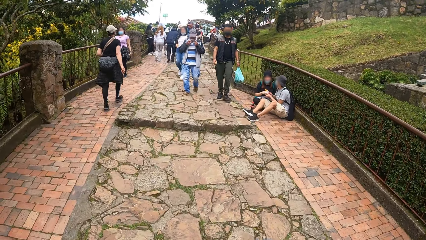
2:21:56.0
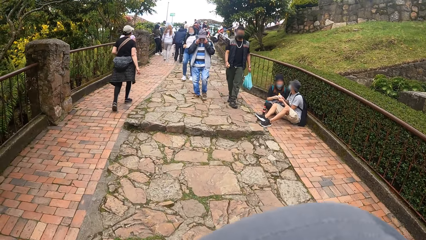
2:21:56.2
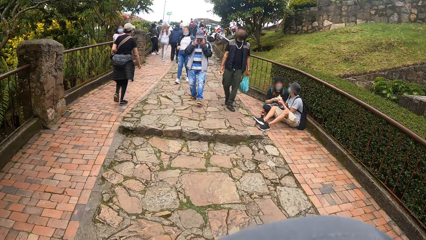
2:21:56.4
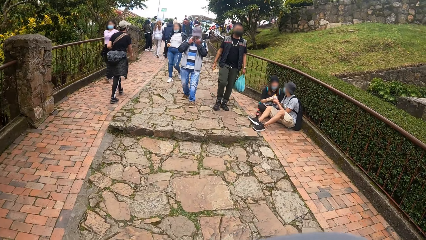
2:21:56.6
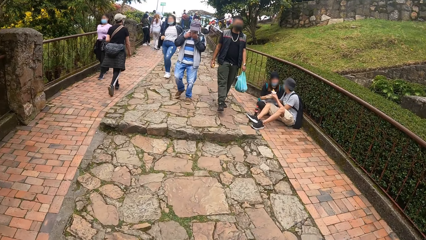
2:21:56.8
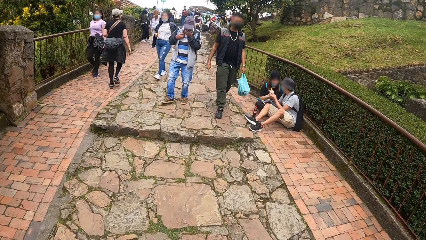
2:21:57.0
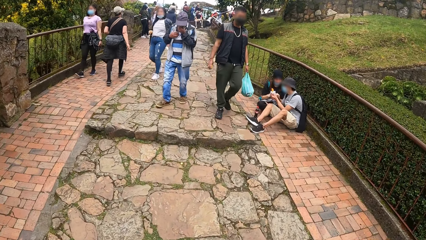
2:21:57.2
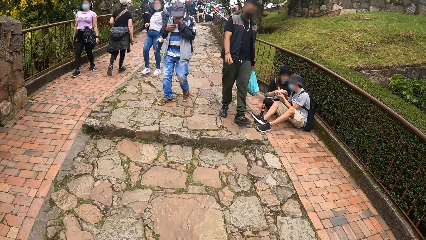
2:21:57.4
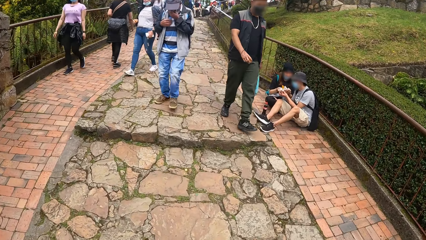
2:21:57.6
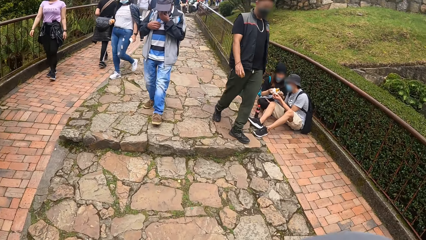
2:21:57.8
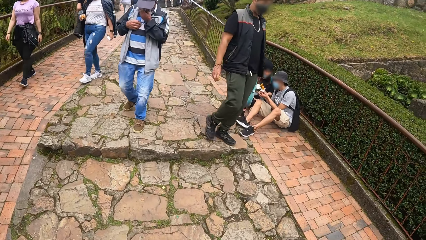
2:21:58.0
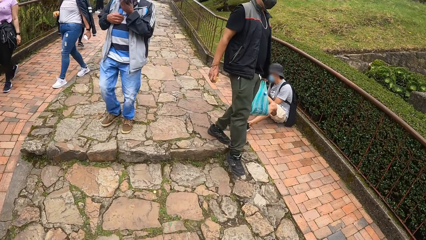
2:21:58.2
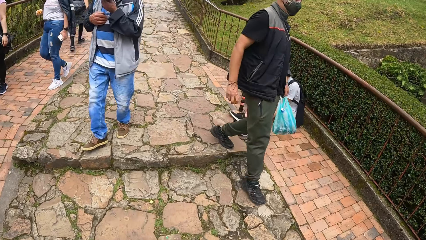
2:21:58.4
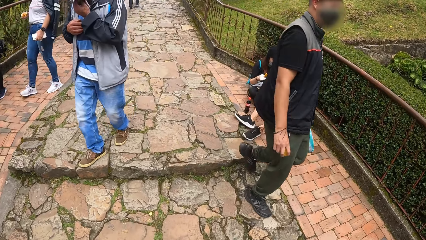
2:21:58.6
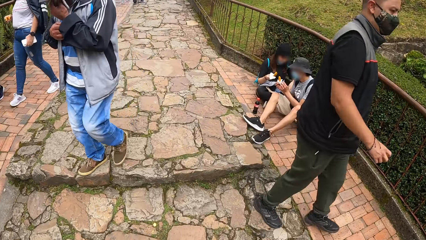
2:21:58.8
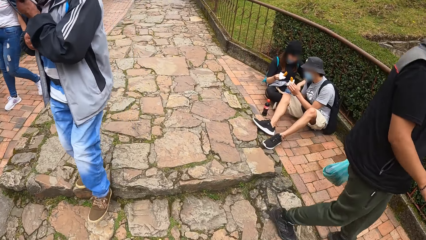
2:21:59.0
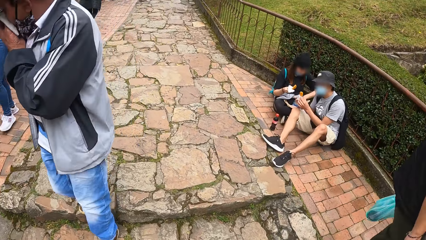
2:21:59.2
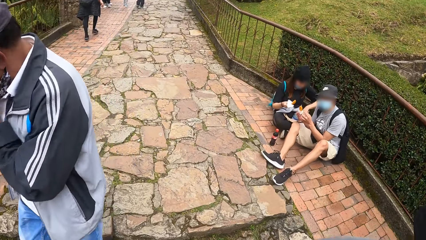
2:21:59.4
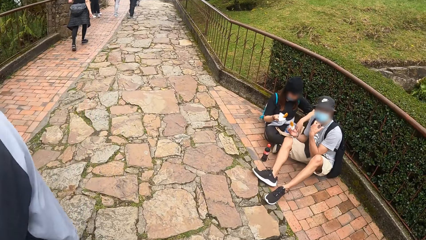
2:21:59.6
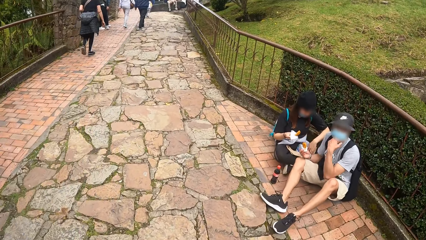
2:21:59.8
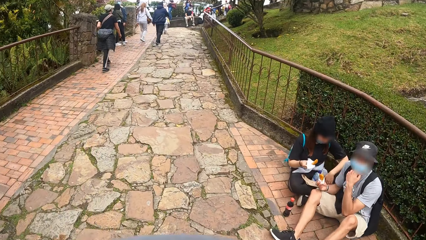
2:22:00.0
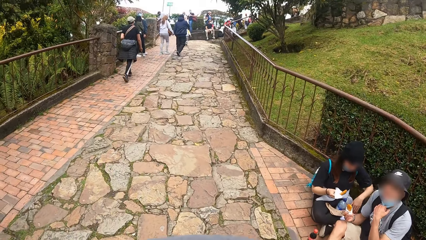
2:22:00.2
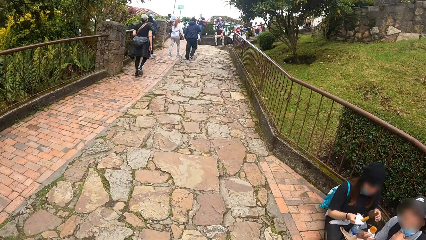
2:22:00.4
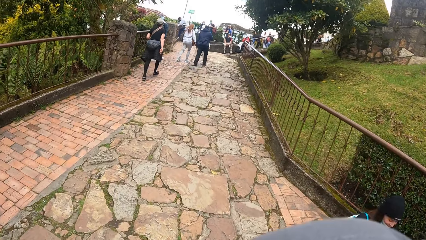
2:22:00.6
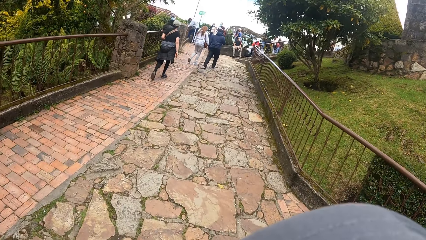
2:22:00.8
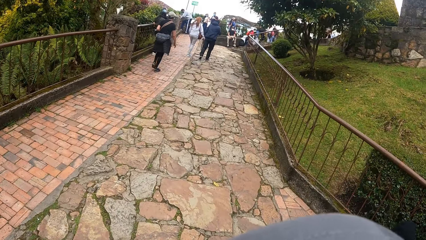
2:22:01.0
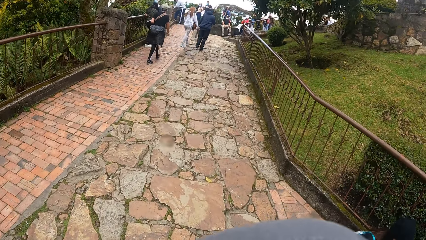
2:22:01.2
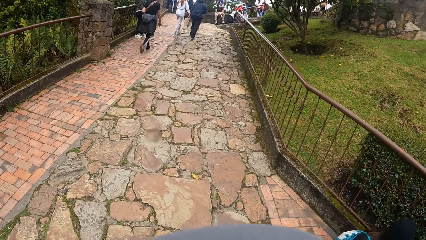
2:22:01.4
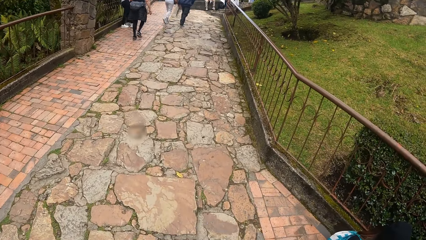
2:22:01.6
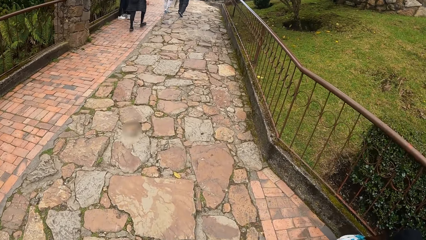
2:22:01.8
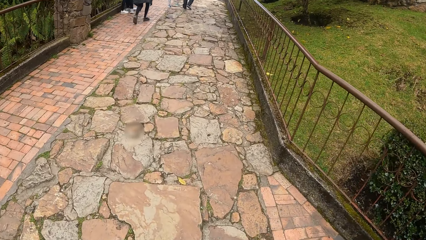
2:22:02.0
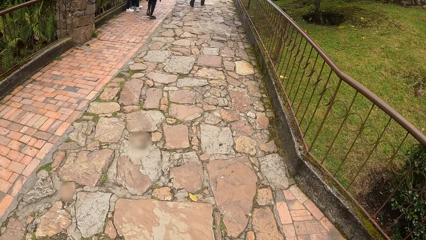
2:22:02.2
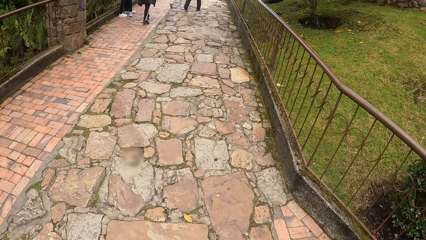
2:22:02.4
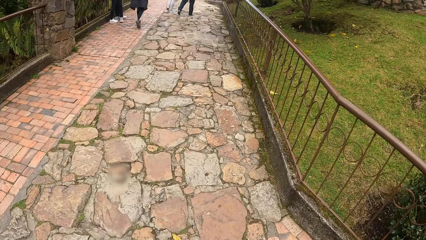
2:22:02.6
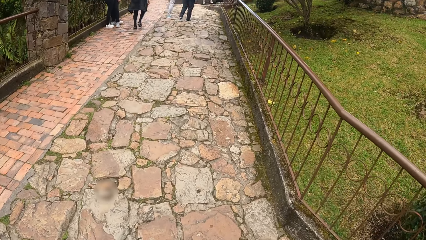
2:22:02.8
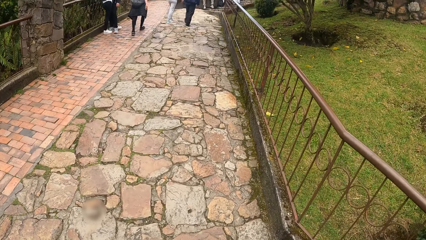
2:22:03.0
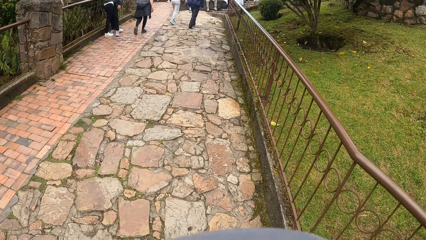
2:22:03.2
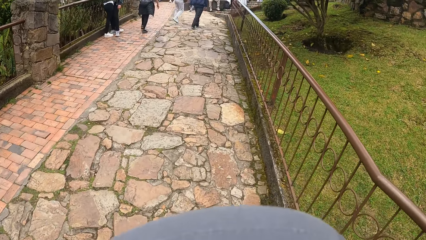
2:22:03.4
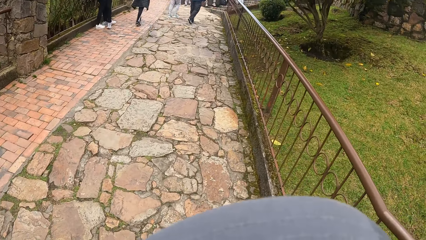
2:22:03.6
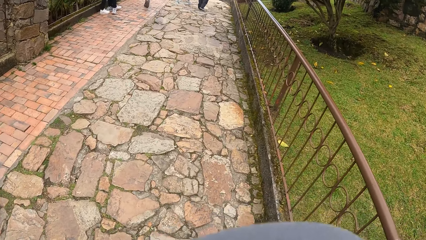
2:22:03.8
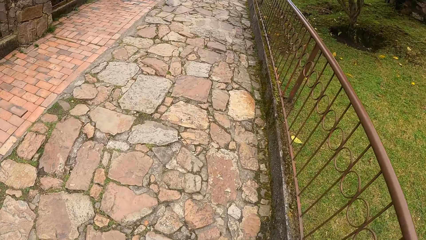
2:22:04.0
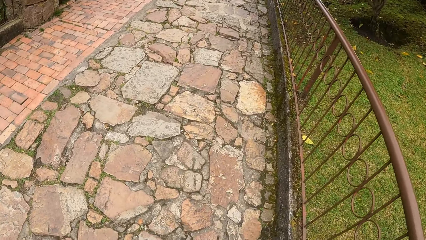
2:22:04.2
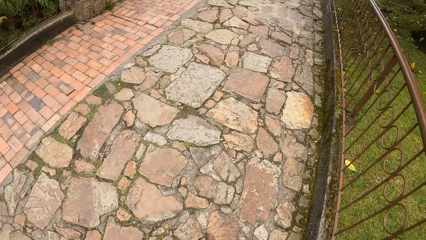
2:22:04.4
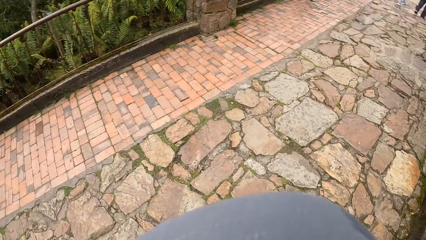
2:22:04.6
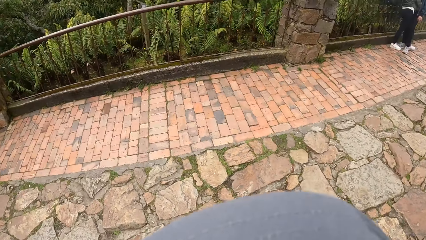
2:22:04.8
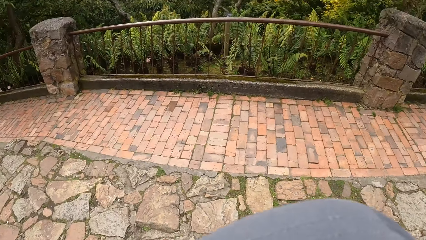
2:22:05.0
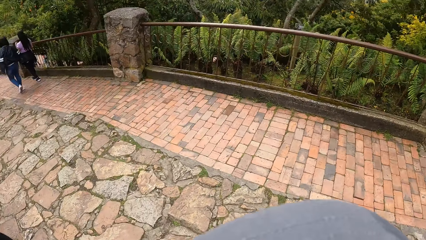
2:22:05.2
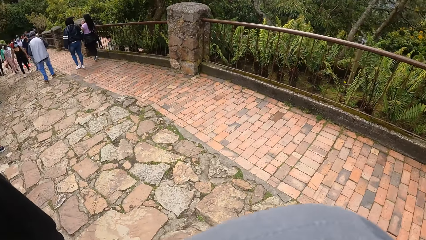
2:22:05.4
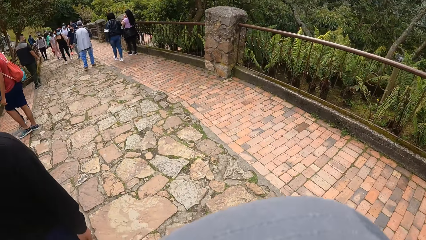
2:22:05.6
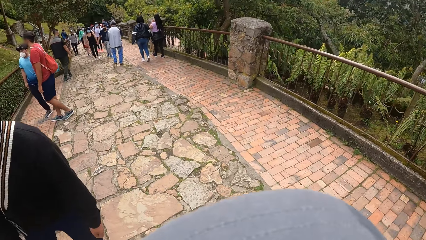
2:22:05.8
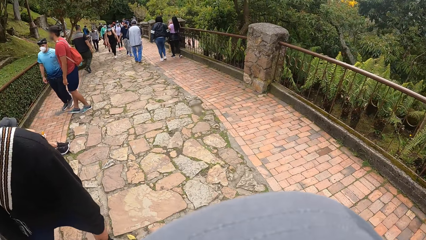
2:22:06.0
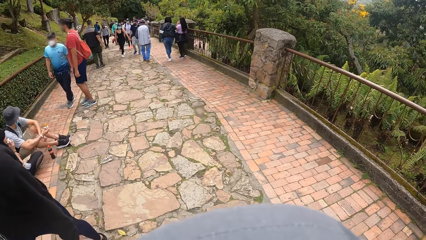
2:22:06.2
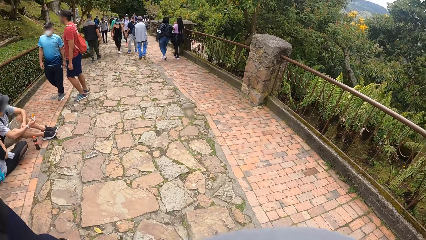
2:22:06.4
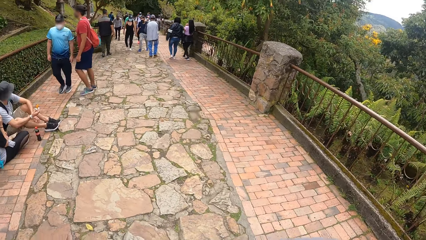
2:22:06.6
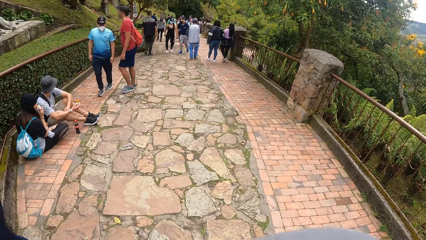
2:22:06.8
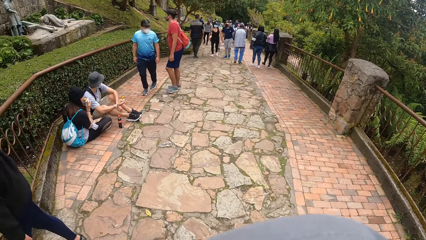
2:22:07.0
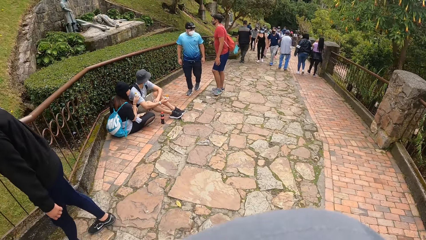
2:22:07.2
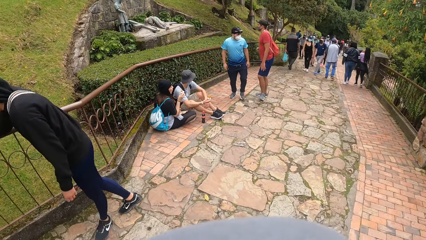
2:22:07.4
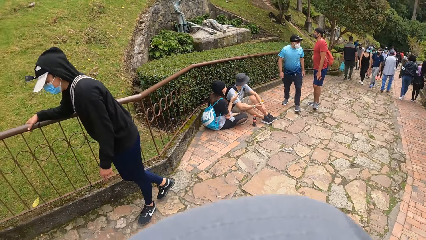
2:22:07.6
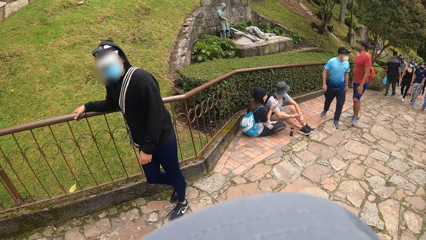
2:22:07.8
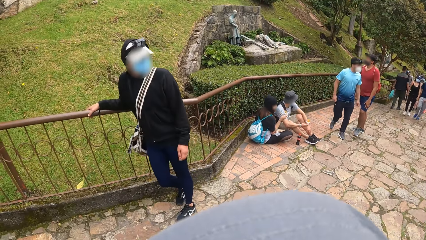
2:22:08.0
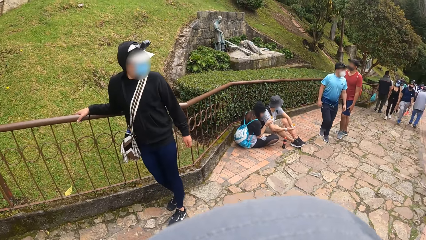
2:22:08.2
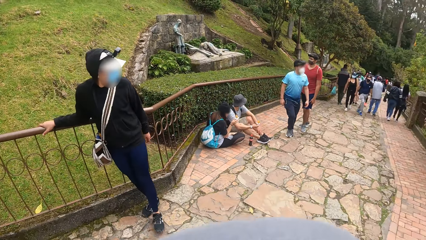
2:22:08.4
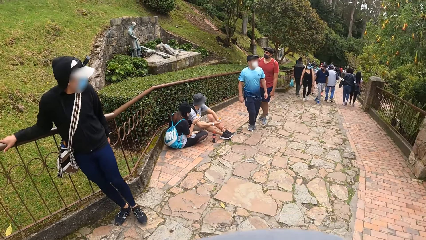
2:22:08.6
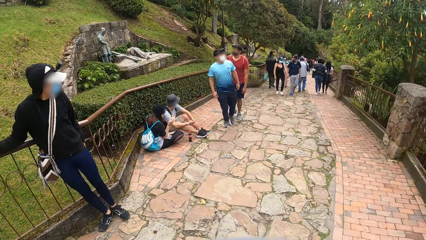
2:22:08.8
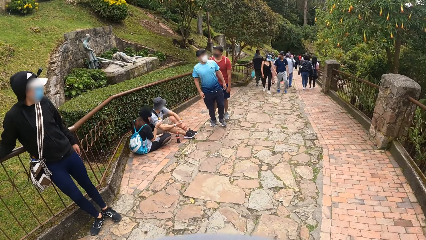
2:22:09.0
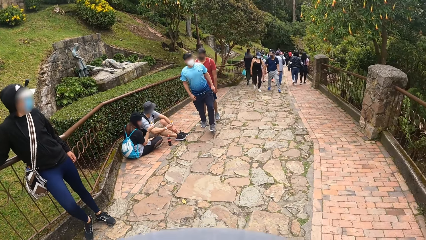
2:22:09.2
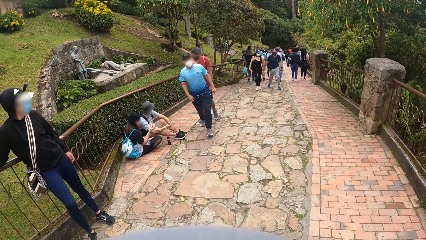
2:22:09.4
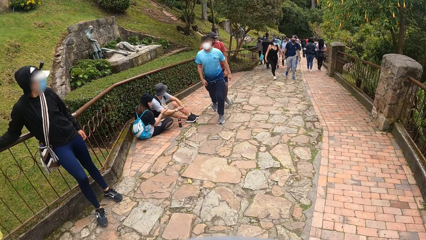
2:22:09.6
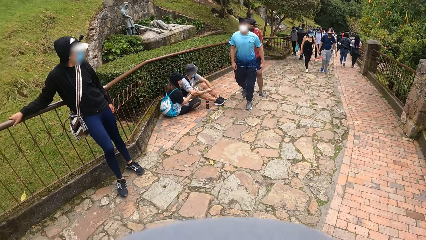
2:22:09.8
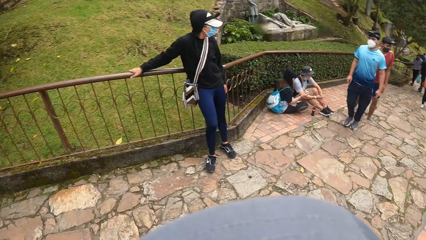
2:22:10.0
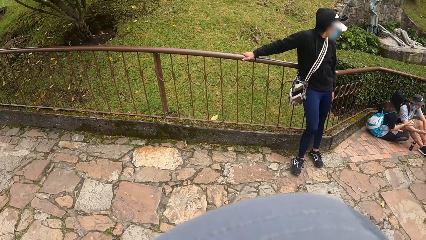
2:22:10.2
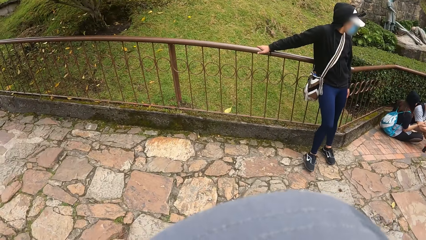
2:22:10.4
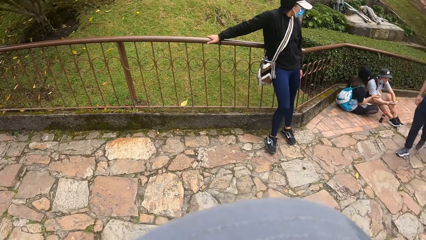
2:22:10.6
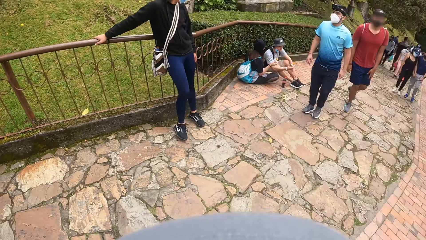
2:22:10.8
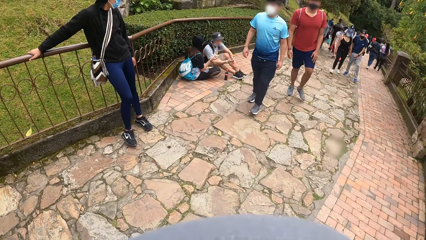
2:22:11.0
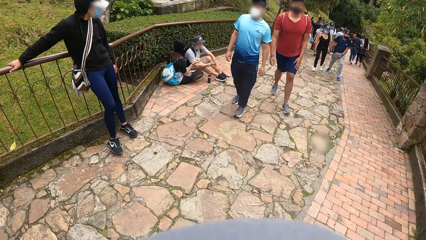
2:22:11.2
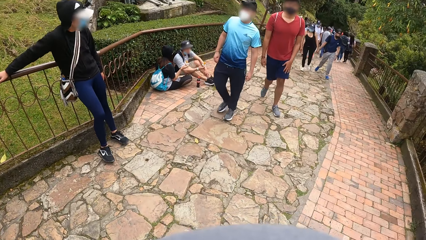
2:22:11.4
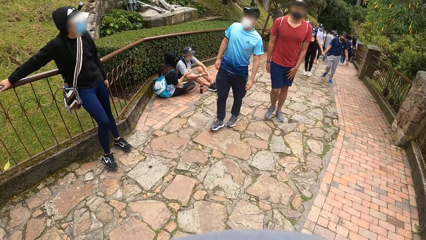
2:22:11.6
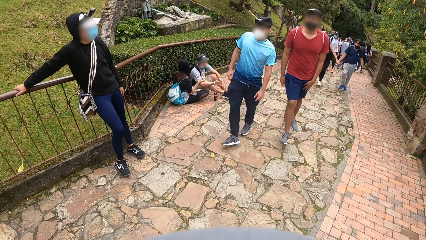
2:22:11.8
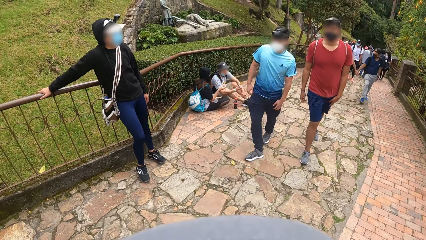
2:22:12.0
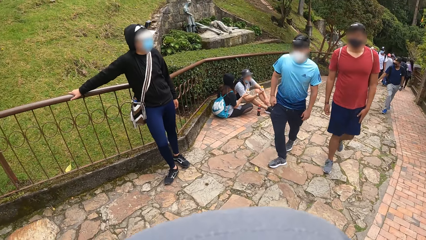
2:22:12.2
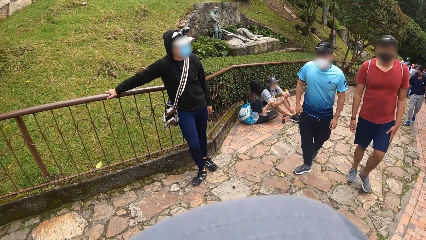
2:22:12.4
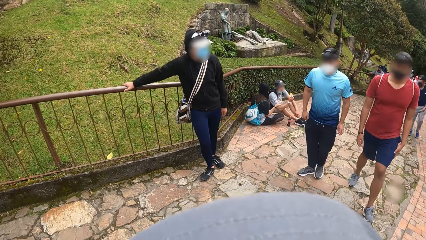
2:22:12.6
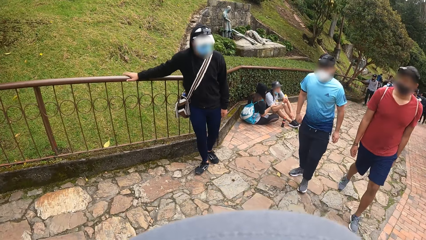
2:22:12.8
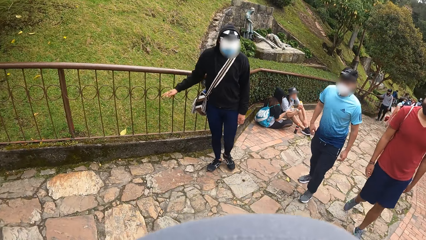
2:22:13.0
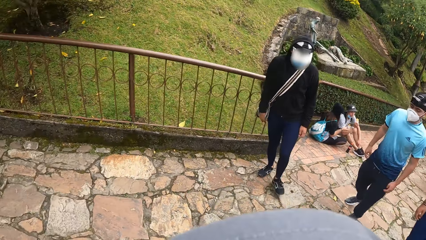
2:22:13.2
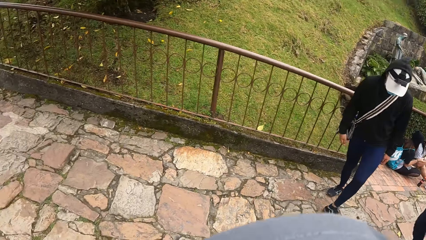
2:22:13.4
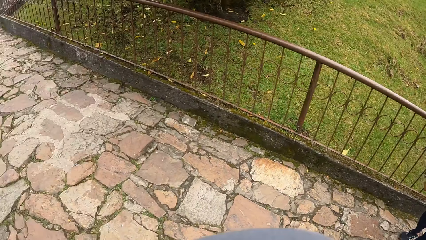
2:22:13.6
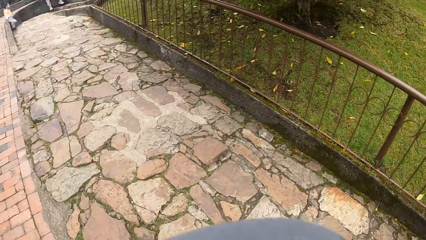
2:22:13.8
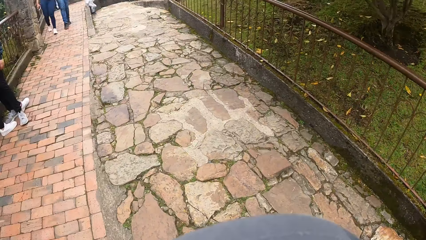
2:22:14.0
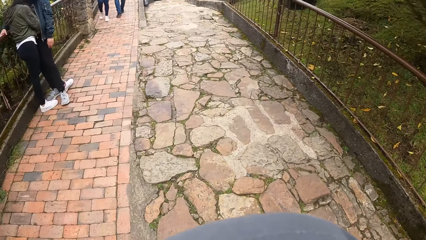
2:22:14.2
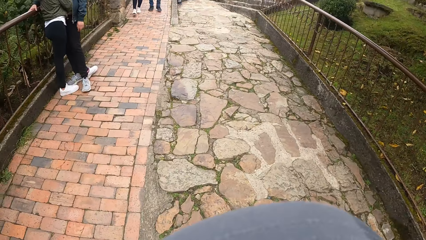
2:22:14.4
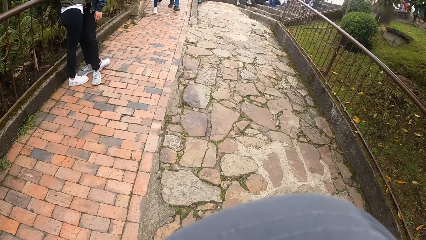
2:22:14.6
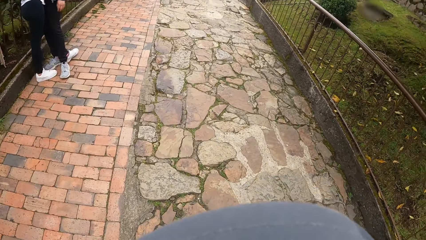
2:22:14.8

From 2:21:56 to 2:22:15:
The camera wearer walks in between two men, a man and another man. They look down. They look in front. They turn backwards. They look back. They wait for a guy and another guy to catch up. They stop. They turn forward. They look in front.
